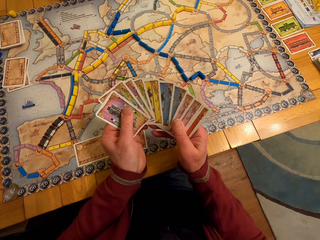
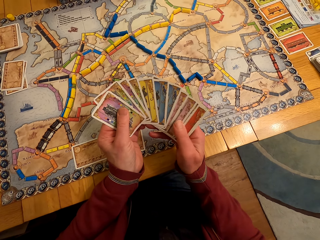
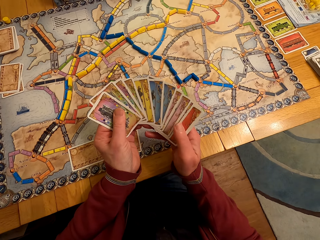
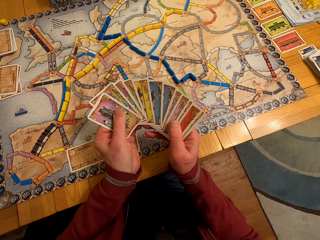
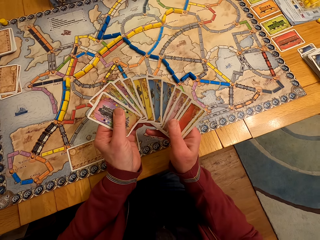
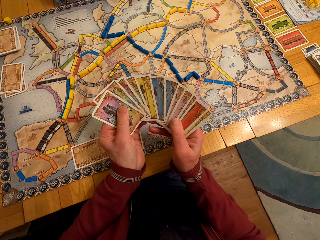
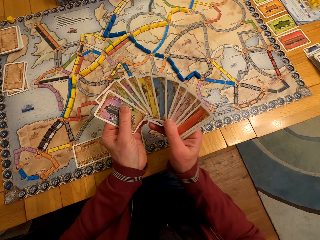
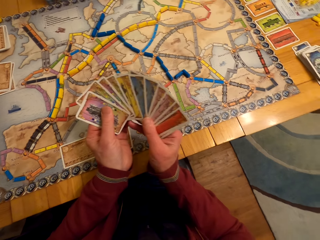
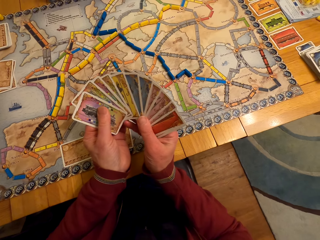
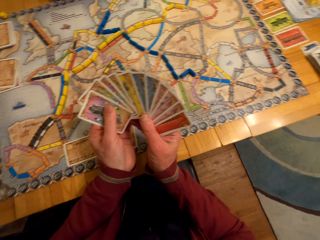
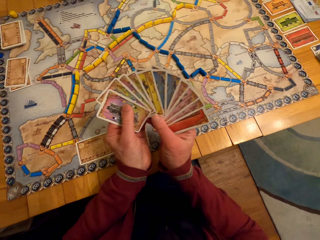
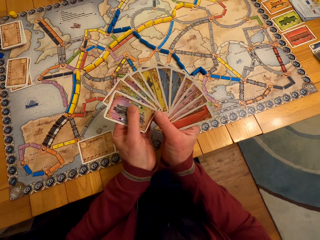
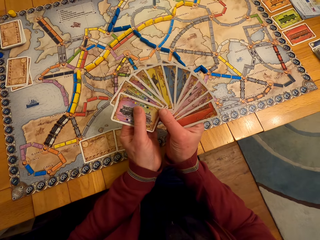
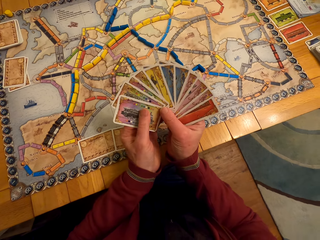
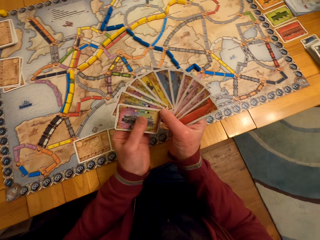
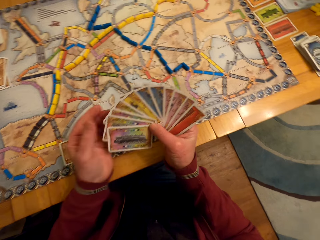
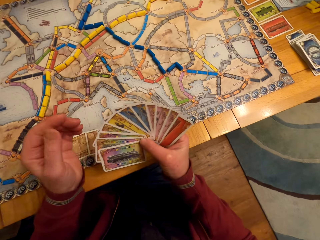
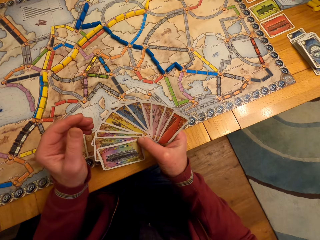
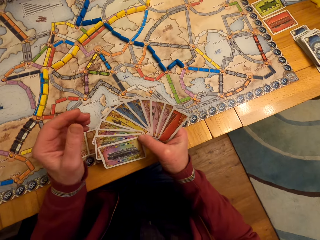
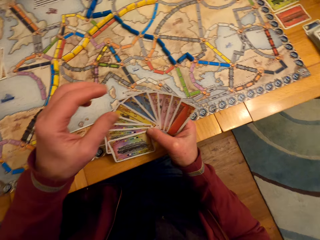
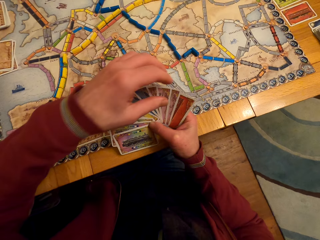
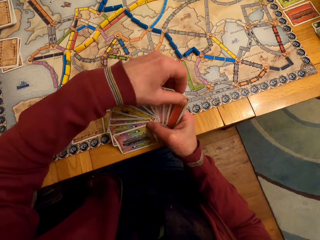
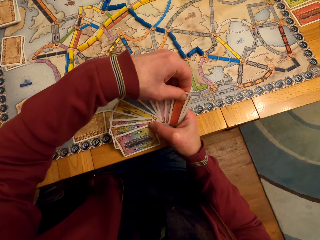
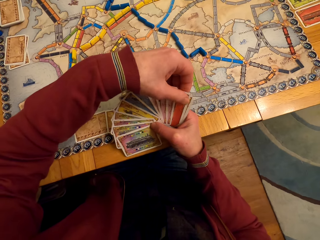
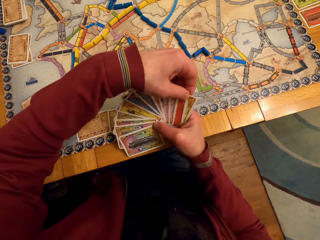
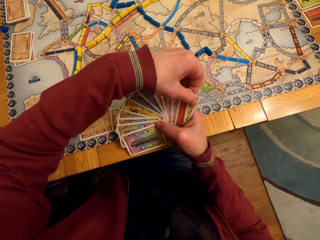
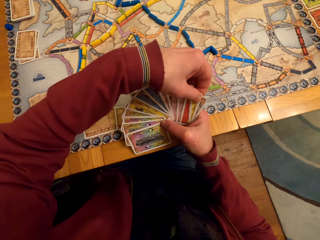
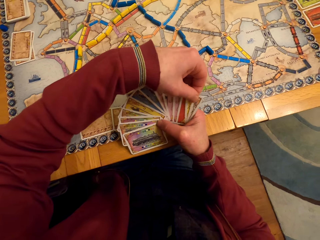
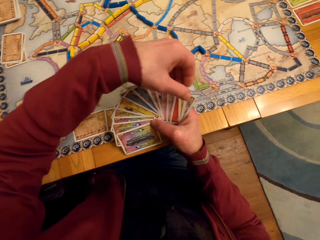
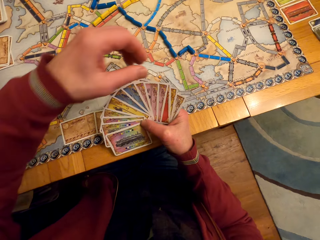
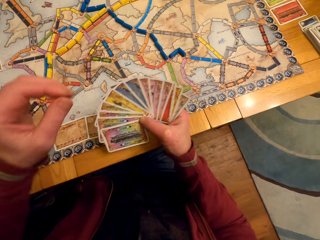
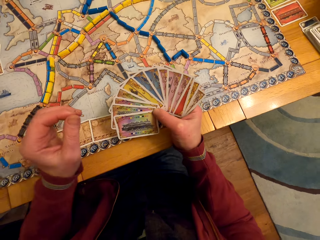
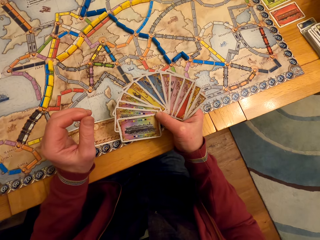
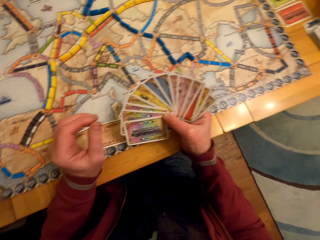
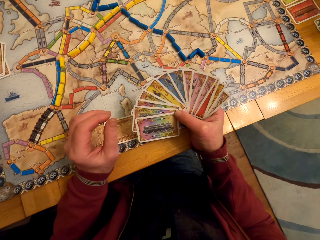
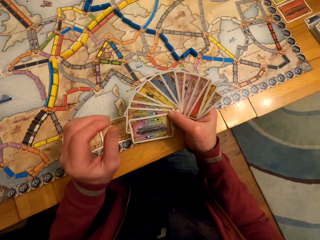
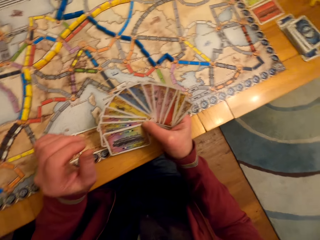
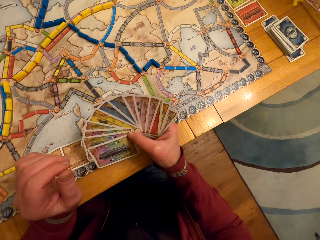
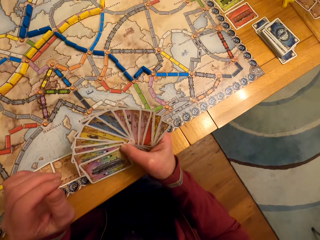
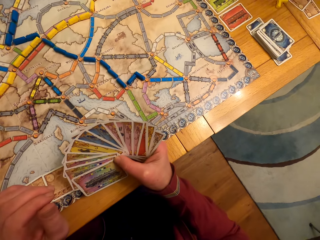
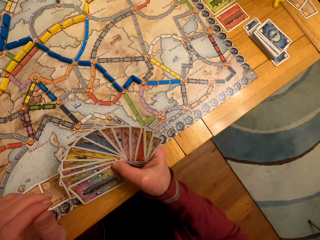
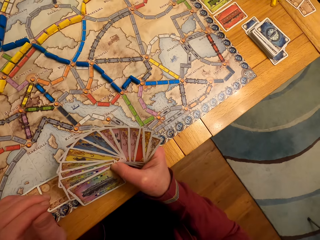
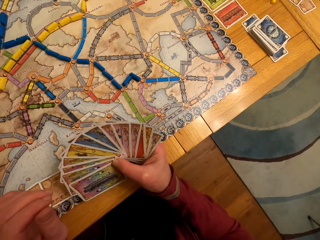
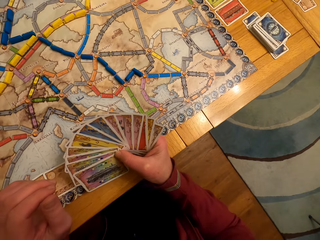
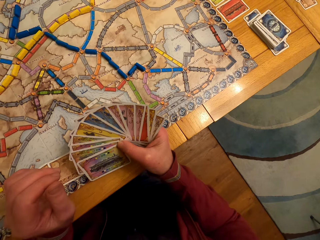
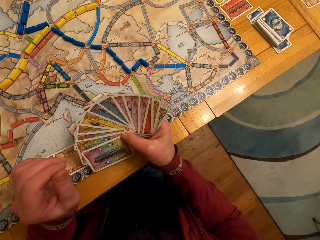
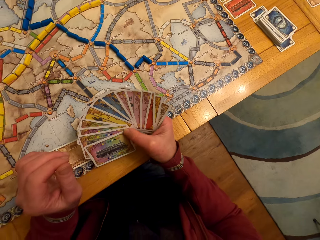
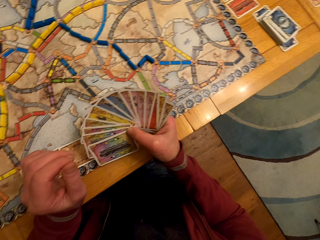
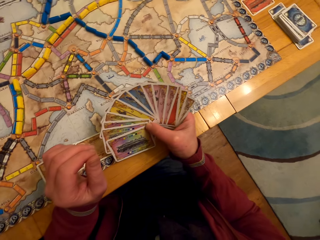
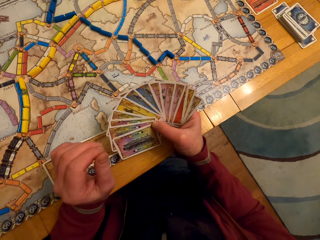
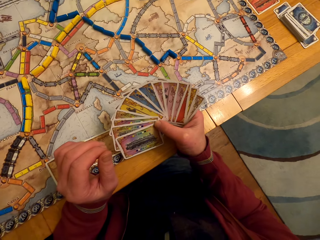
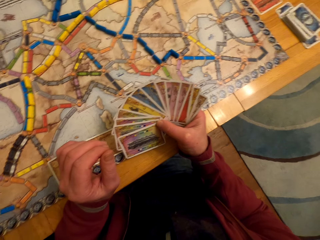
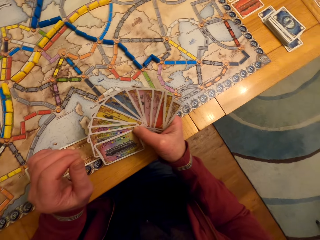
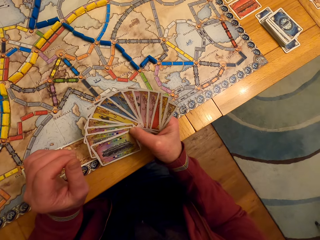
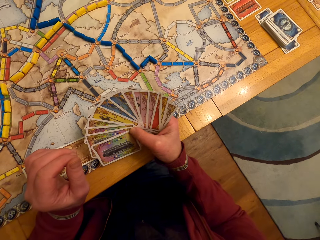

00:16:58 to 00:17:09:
The camera wearer stares at the board game cards on his hands. A man looks at the cards, touches the cards and looks at the cards.

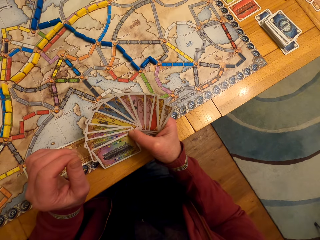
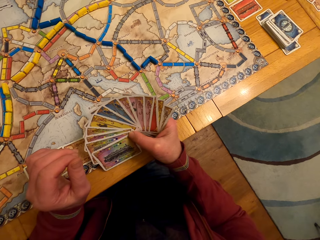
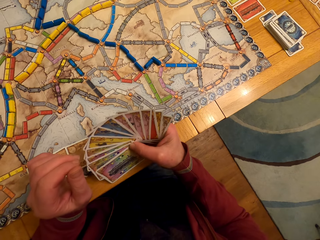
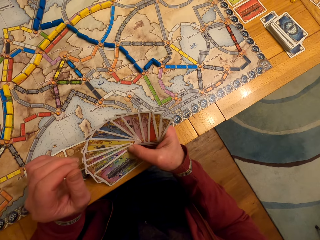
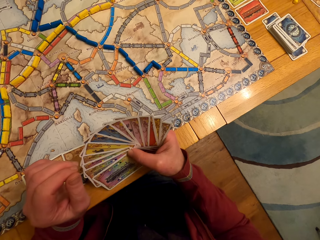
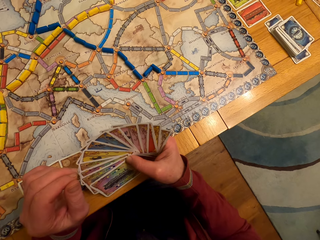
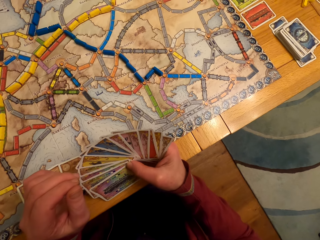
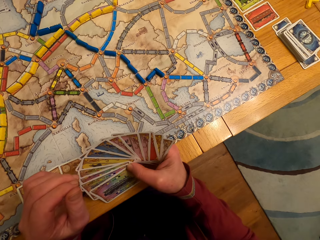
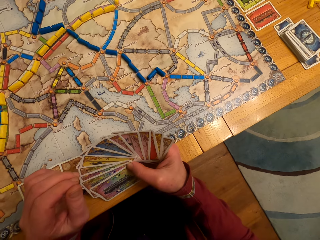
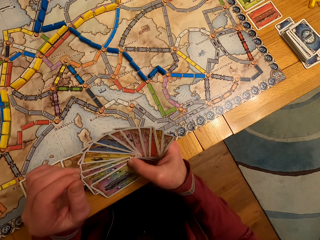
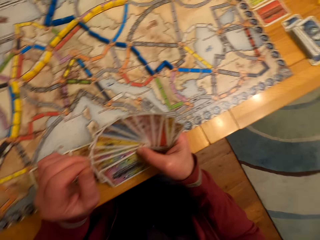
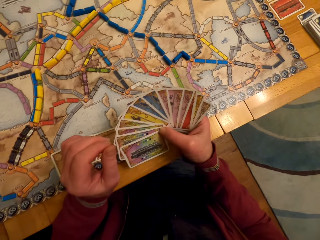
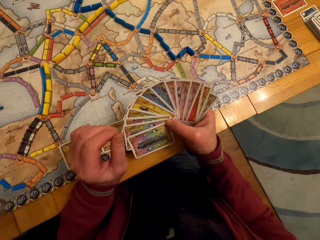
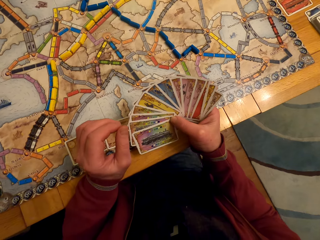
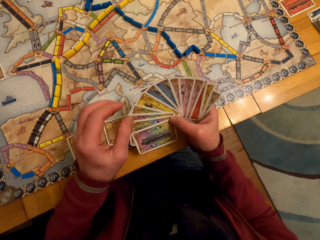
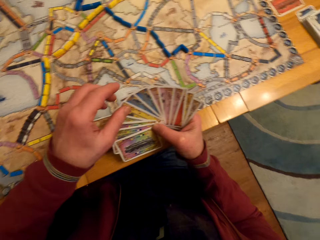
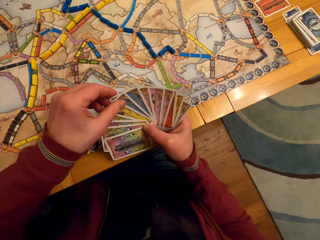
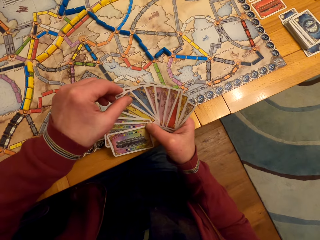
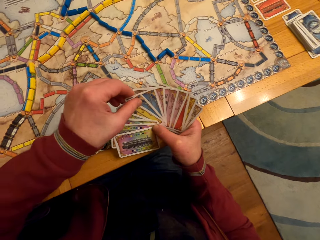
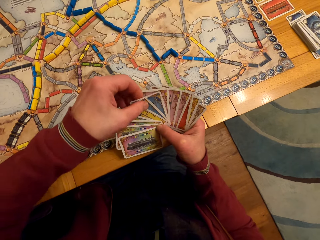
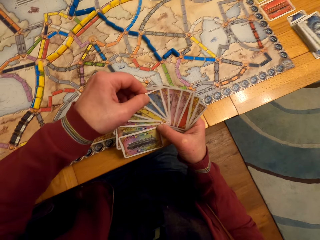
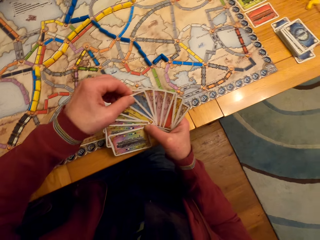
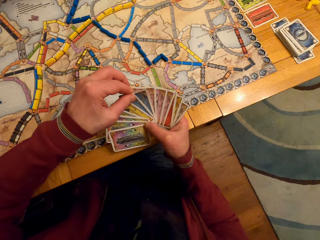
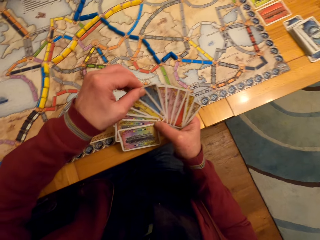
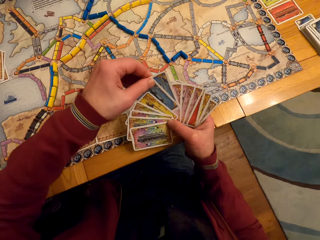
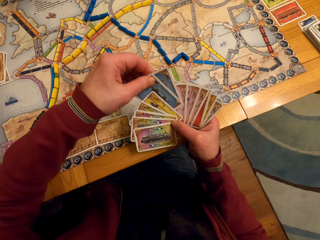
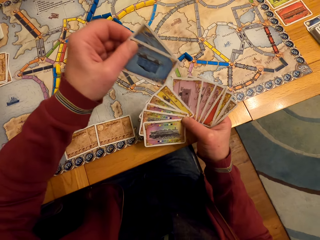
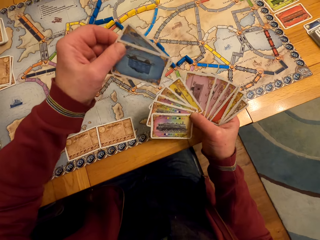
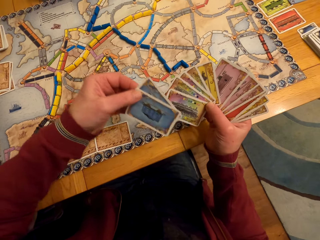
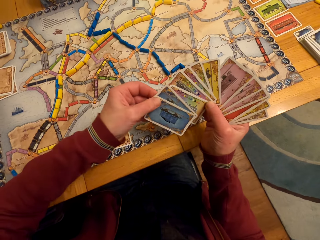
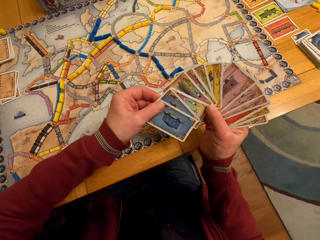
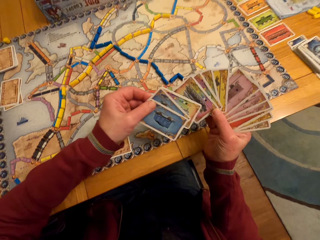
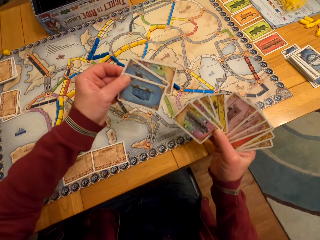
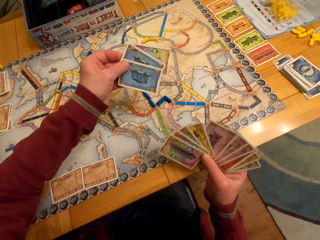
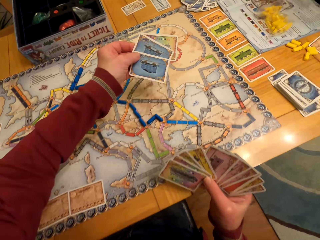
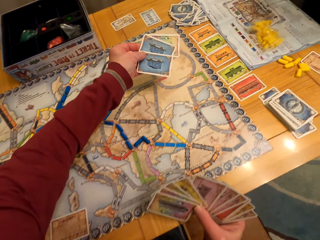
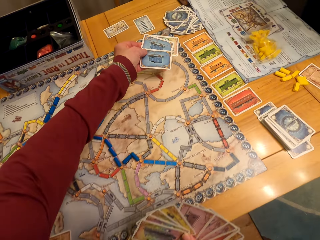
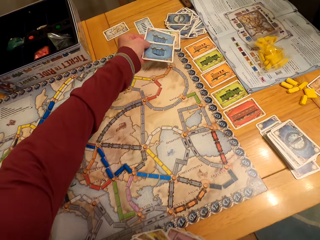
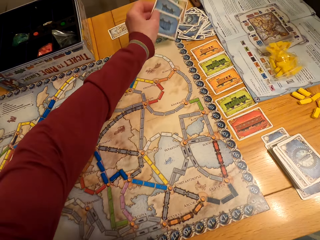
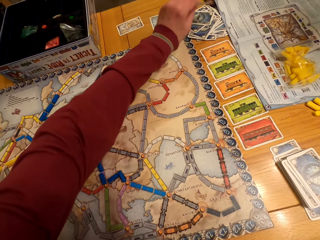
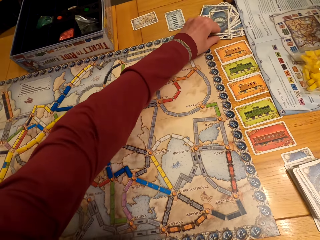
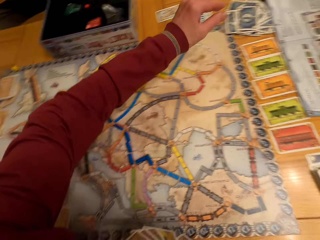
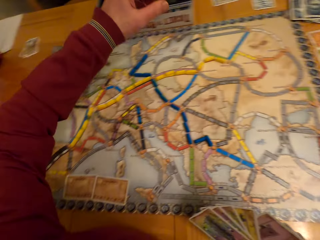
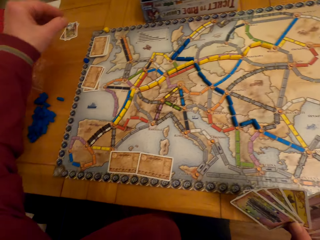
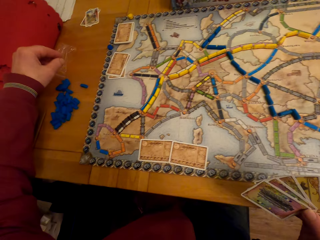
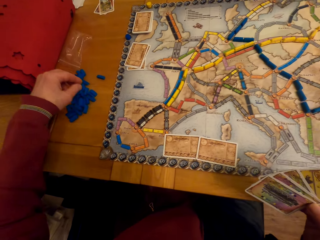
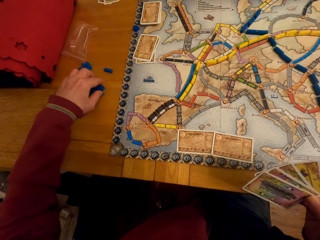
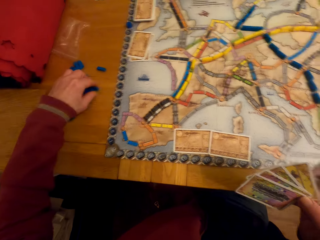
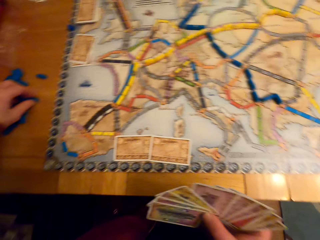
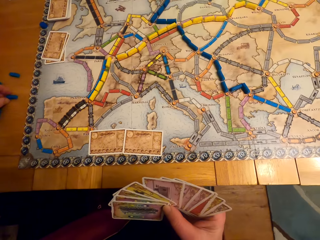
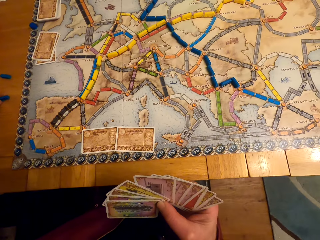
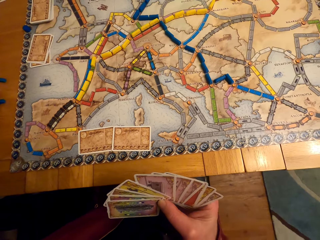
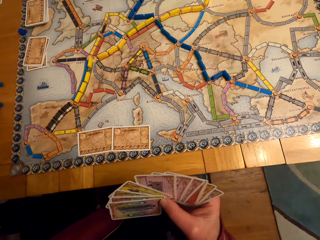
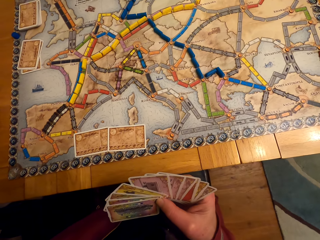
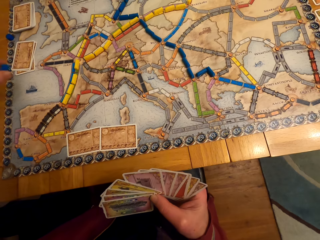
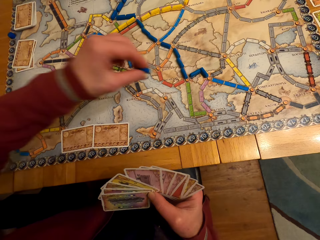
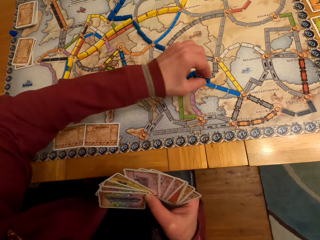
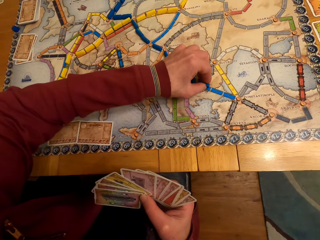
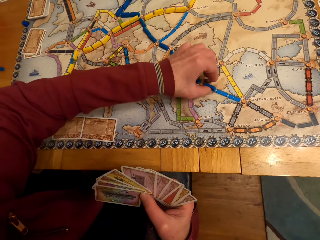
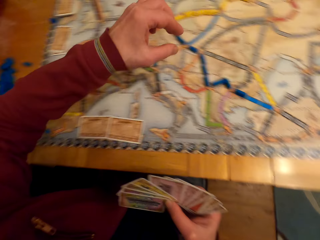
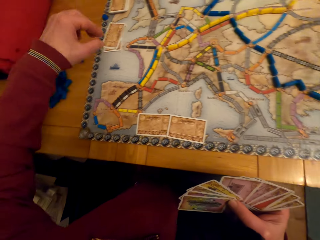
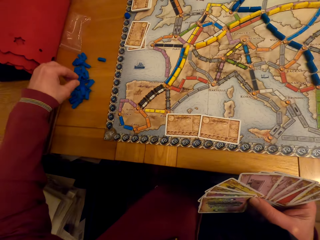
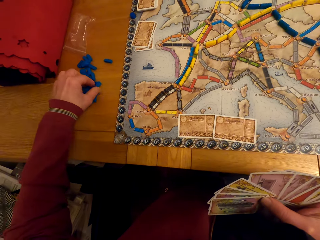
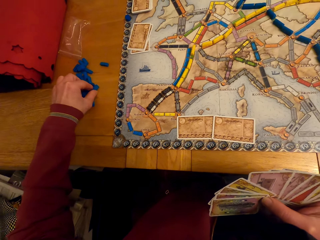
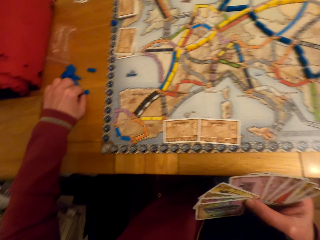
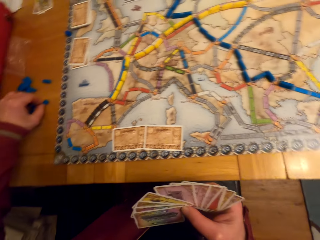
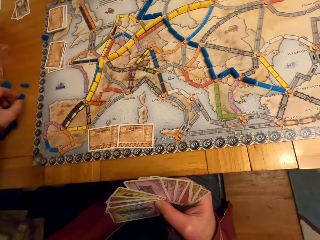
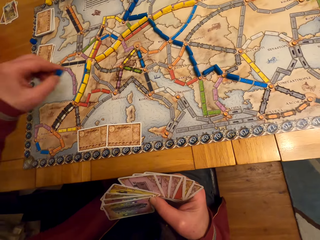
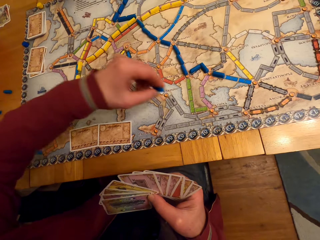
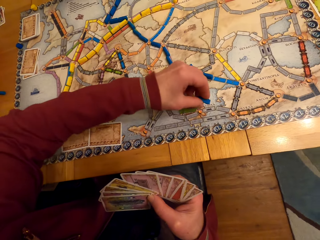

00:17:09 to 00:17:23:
A man picks the cards and puts the cards on the table. The camera wearer puts the board game cards on the table. The man picks the model piece, puts the model piece on the table and puts the model piece on the paper. The camera wearer puts the board game chips on the table. The man picks the model piece.
